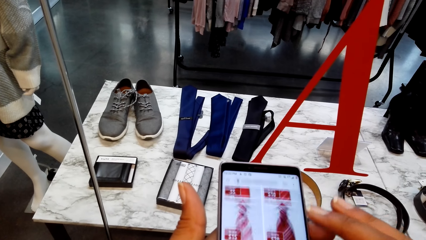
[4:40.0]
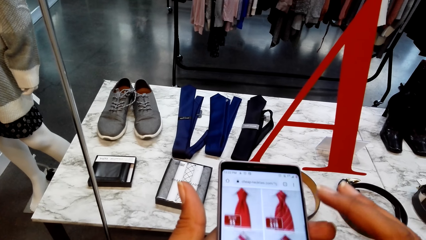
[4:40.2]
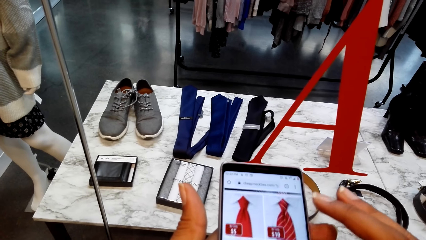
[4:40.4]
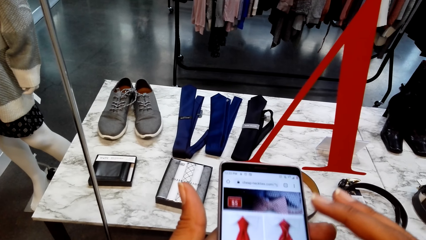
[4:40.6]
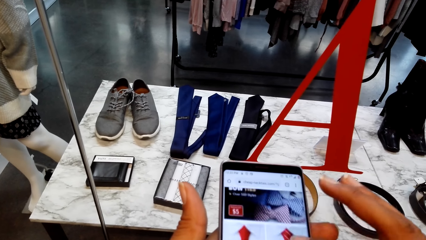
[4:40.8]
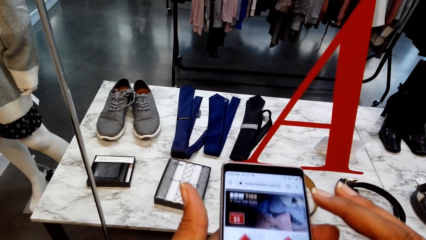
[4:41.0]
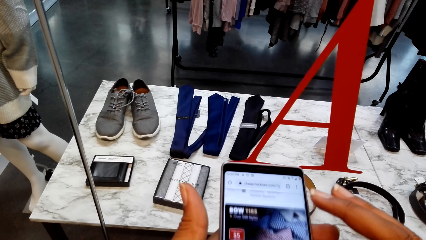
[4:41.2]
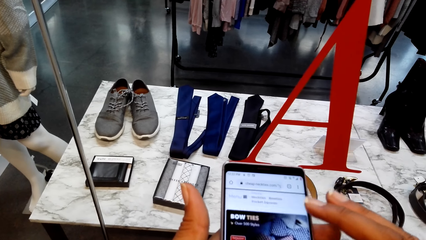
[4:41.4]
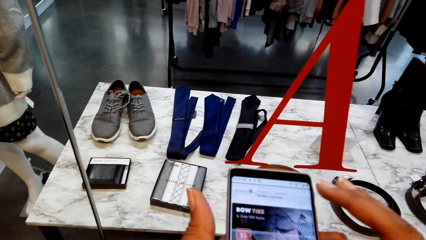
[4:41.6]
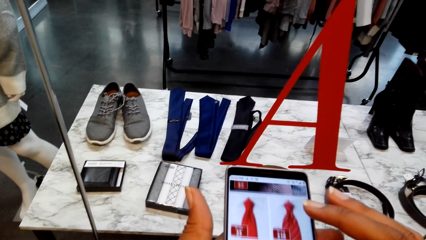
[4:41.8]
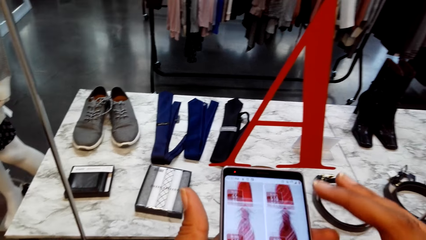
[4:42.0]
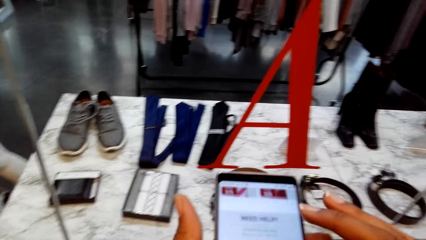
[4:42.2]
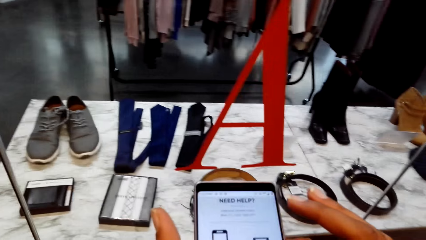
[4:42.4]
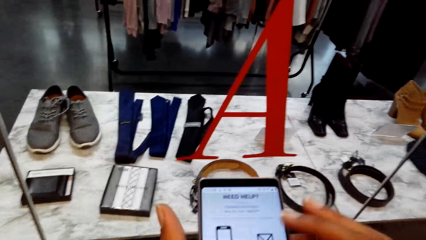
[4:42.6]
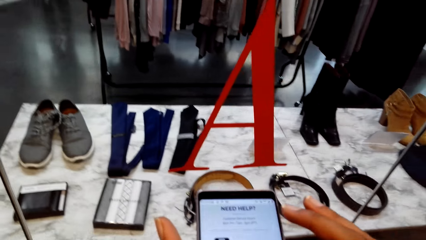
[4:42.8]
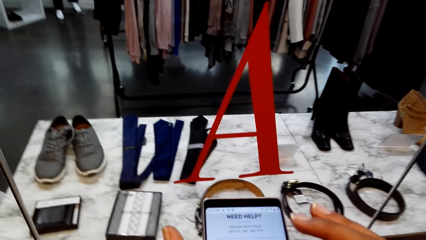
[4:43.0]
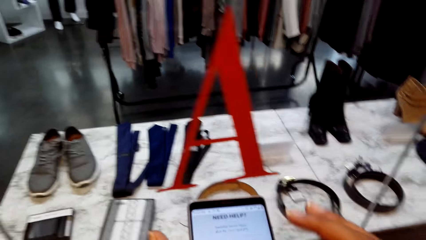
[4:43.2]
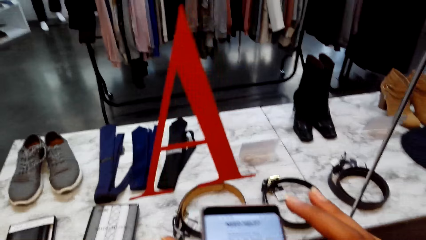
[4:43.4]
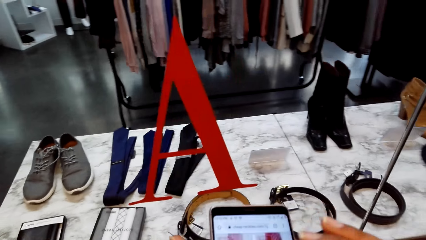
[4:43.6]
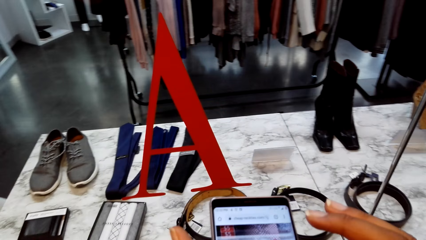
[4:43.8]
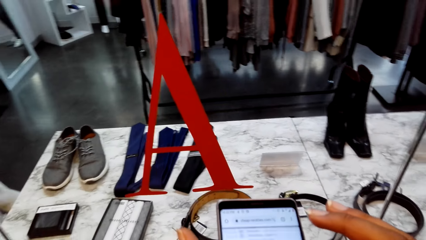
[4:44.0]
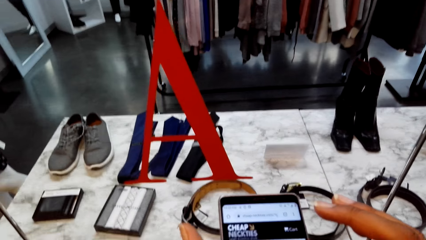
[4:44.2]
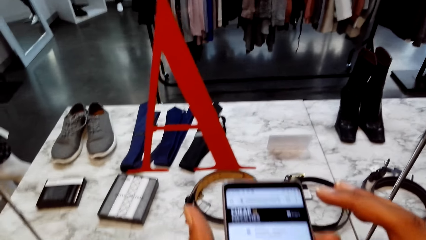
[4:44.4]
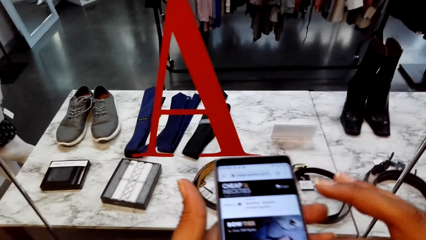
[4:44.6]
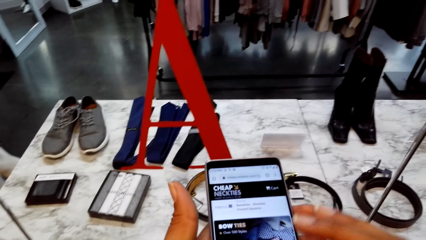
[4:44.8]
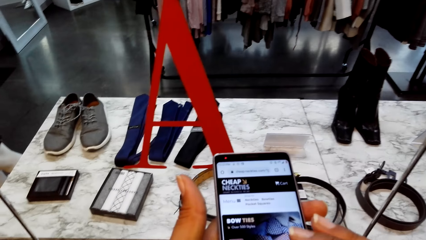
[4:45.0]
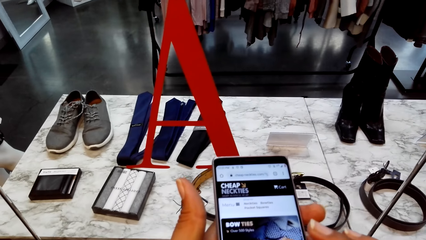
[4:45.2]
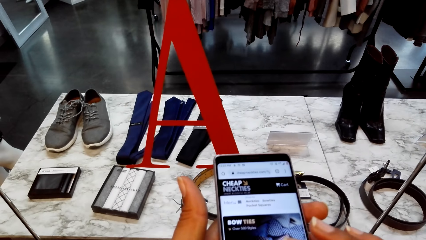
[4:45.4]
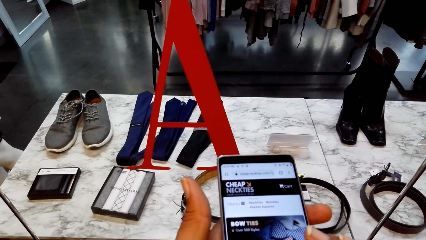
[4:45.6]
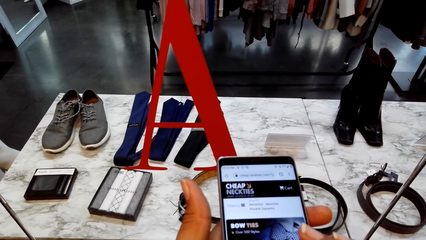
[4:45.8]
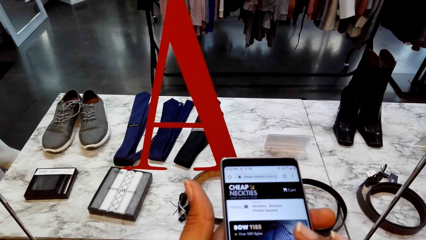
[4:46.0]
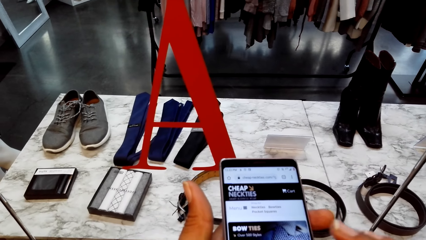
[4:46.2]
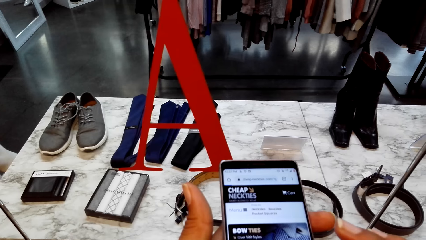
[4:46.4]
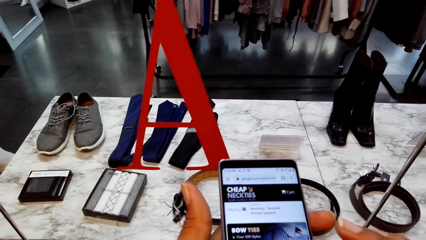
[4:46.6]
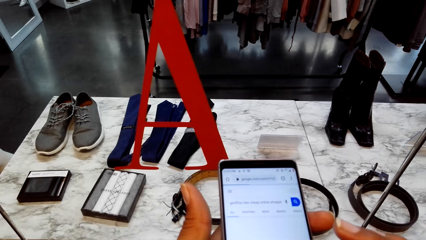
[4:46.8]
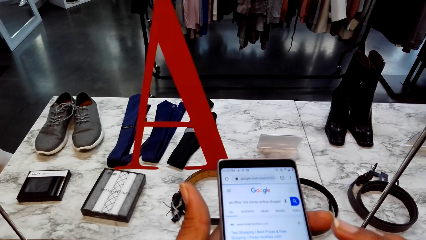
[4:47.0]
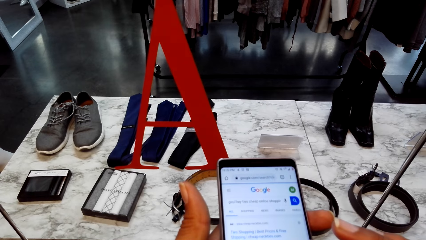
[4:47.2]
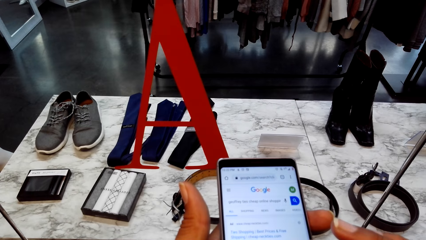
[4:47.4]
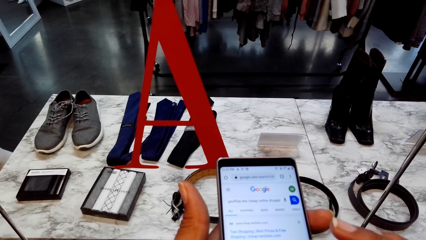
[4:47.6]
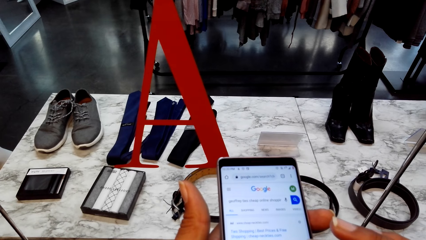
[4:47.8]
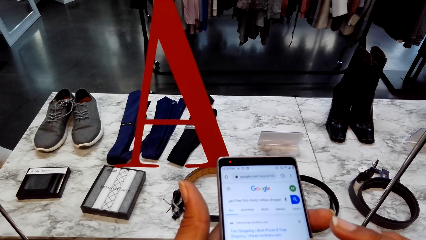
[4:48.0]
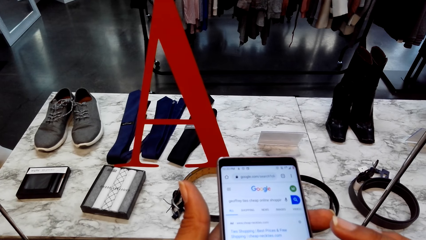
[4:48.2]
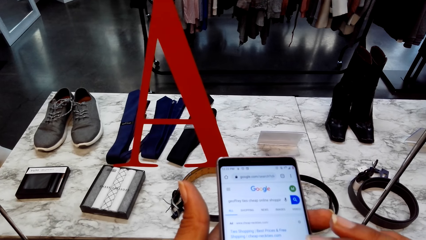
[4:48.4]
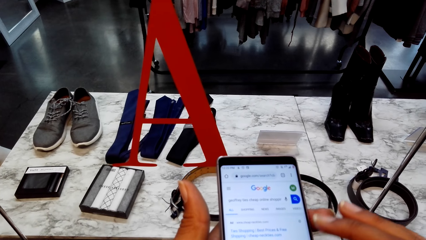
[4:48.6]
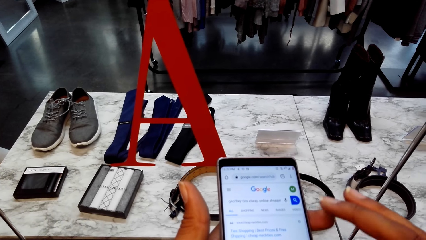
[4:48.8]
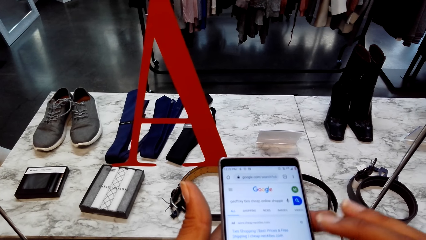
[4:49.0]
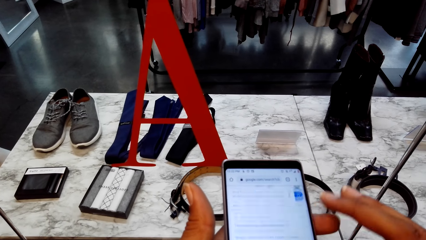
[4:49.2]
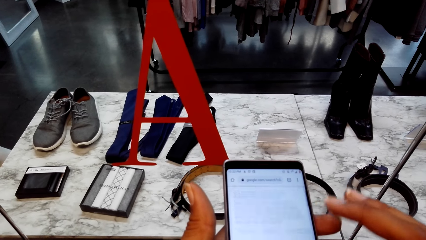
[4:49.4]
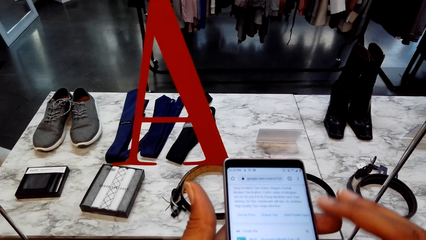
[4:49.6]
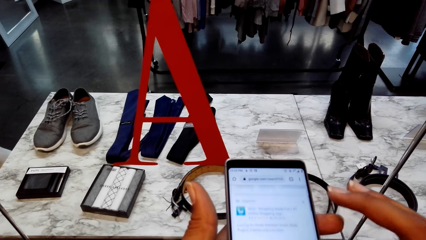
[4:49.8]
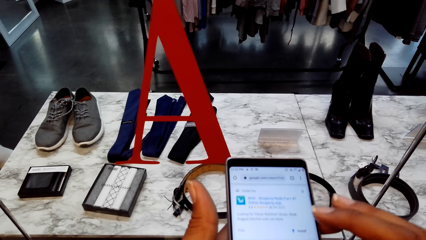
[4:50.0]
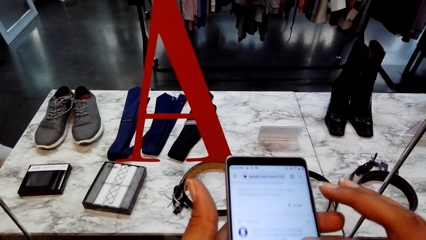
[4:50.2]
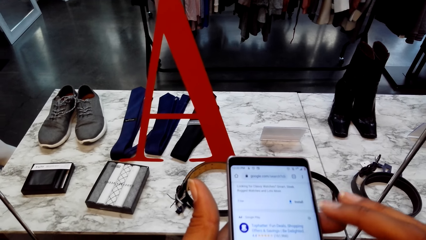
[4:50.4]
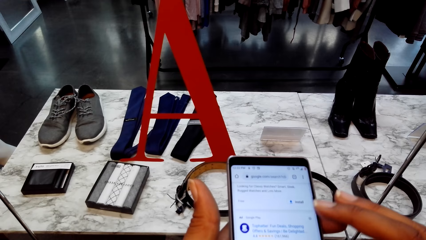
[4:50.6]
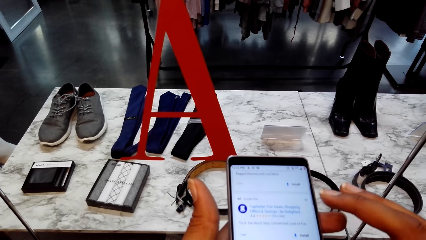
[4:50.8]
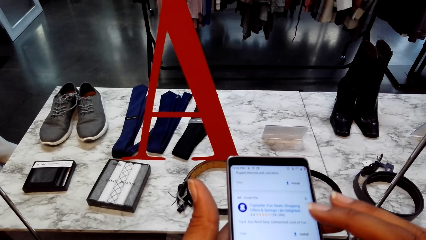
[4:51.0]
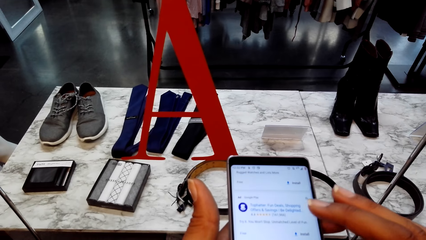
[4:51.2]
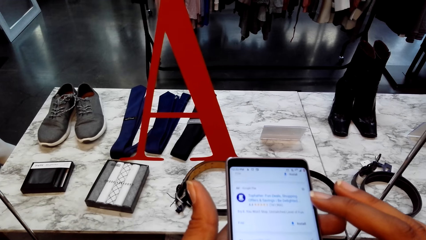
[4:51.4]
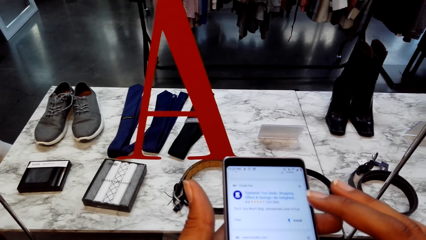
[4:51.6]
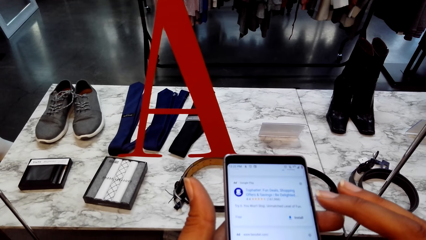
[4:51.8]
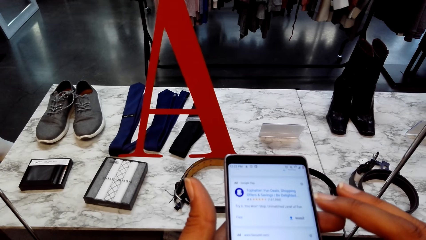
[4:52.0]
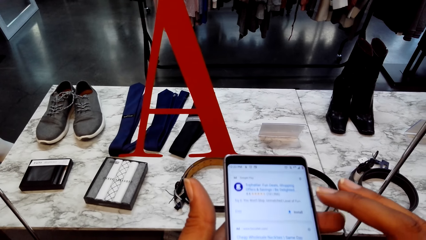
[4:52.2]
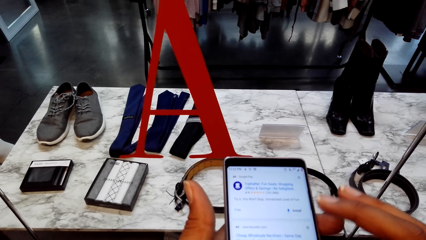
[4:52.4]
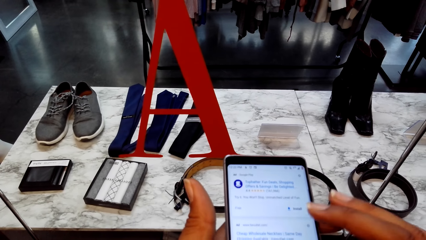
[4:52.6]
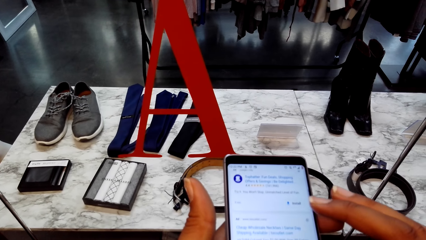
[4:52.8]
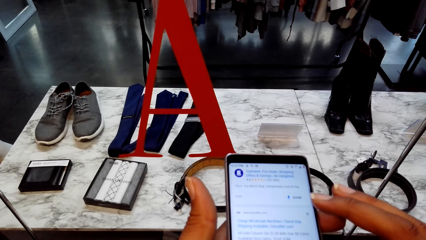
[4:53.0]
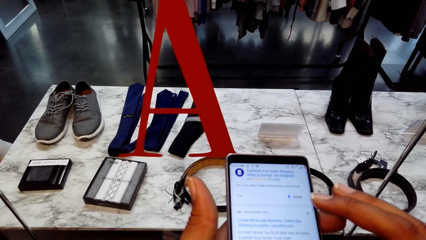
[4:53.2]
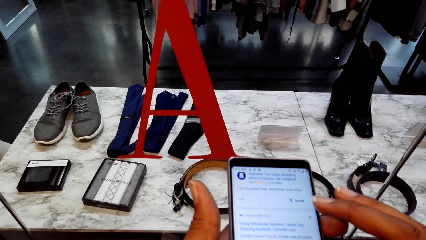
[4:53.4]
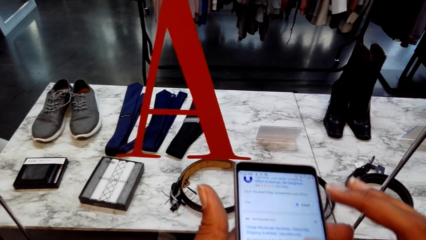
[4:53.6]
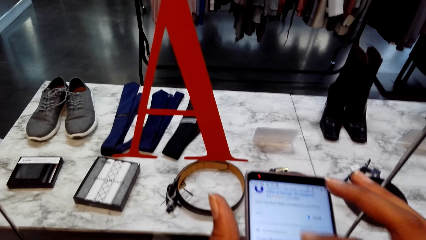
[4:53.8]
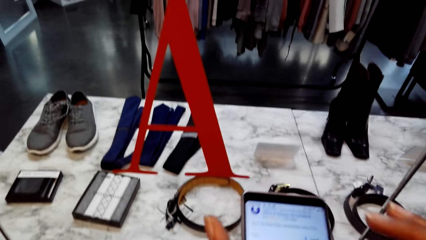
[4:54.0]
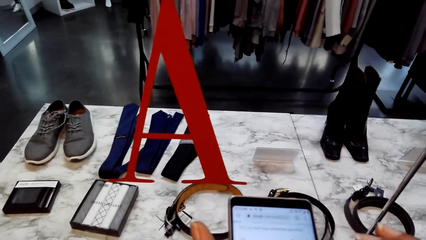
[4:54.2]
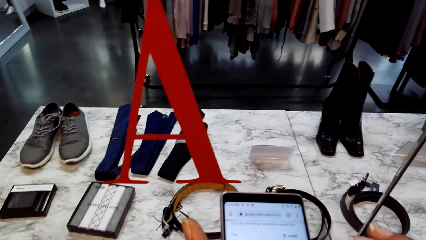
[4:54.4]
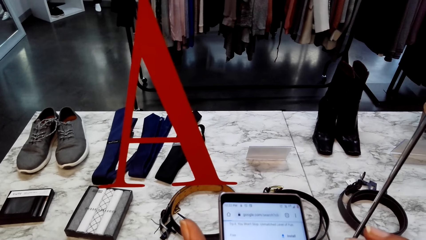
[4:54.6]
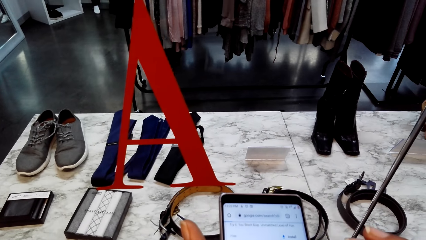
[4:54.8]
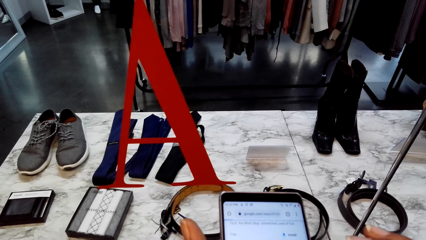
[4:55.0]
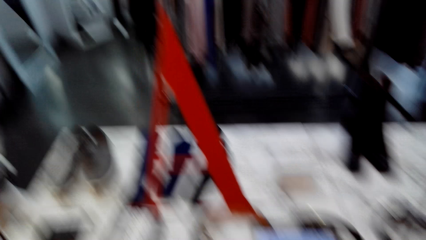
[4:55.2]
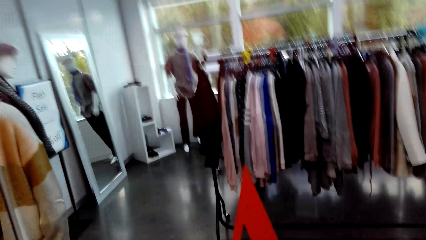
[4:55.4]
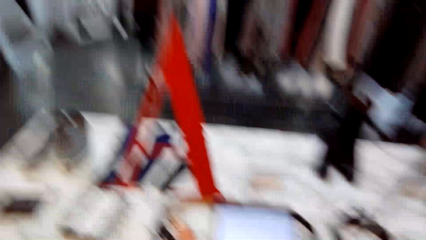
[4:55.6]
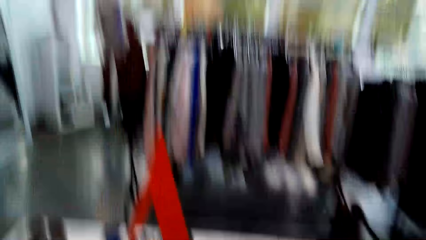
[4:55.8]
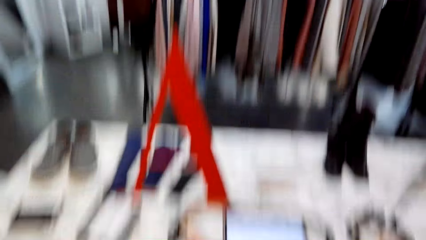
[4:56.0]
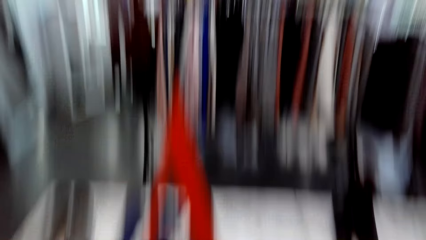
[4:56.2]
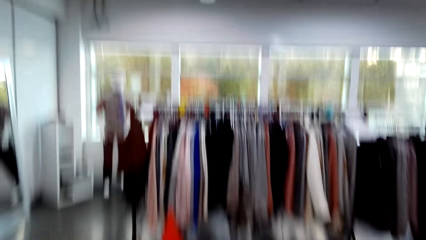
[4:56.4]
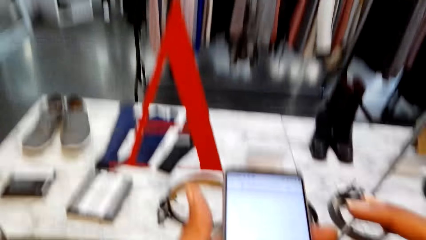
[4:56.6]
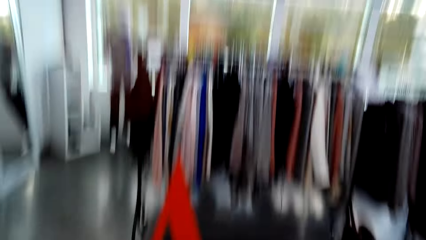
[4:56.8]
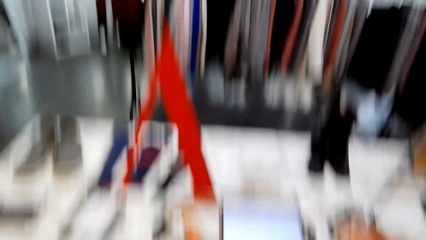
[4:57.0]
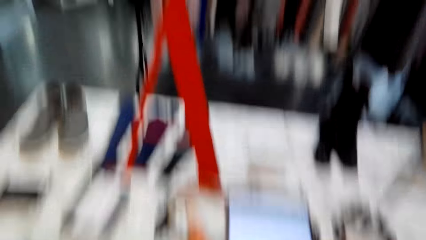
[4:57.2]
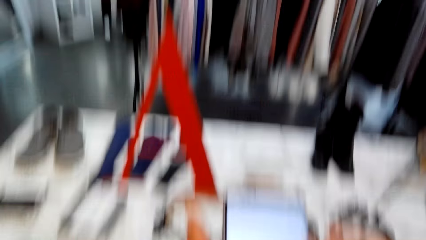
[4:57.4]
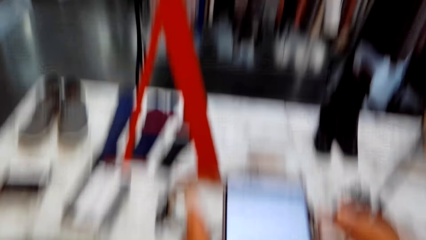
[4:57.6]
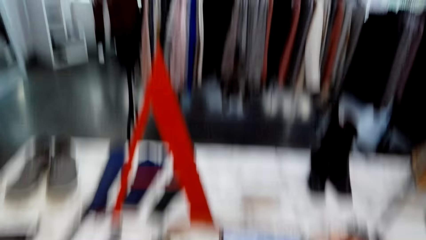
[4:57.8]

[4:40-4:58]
The camera wearer scrolls the phone. They scroll the phone repeatedly. They look around. They stare at the phone.
